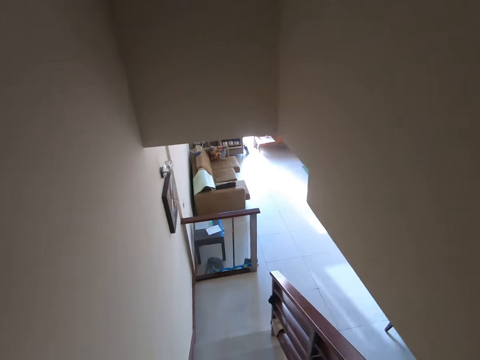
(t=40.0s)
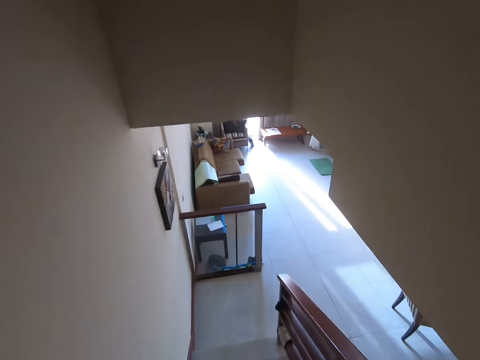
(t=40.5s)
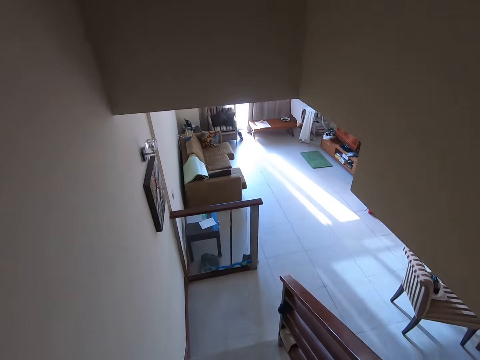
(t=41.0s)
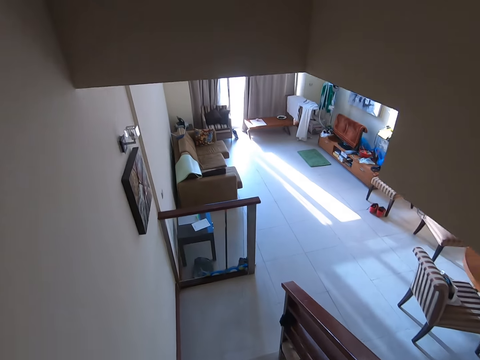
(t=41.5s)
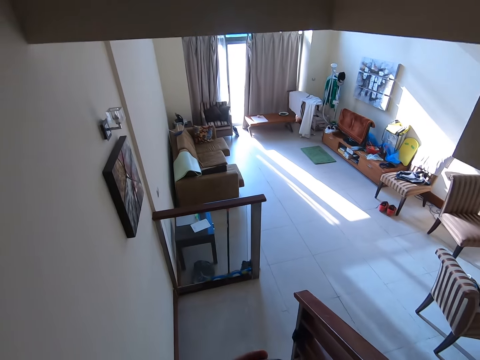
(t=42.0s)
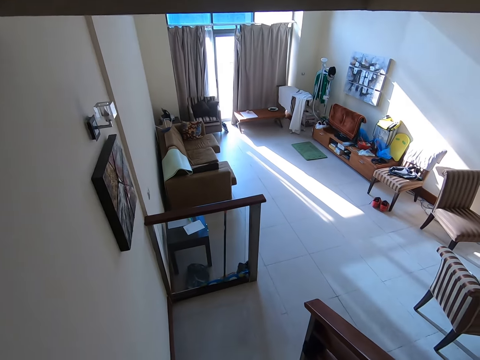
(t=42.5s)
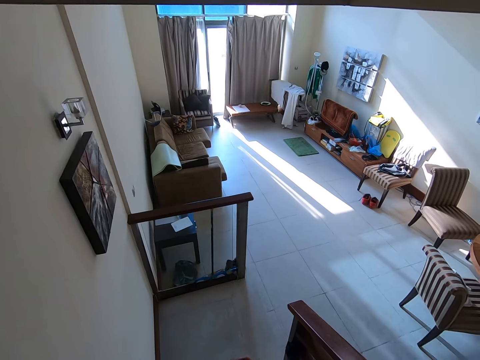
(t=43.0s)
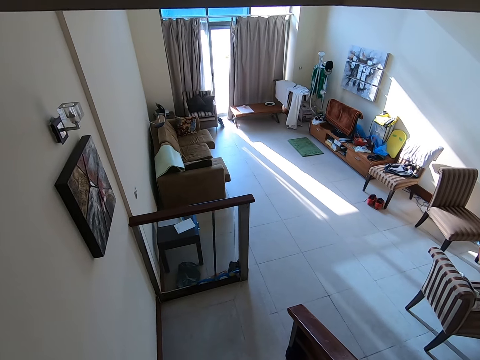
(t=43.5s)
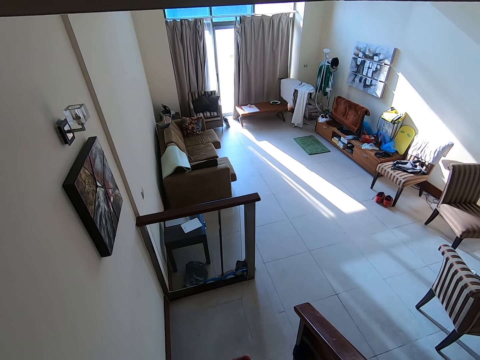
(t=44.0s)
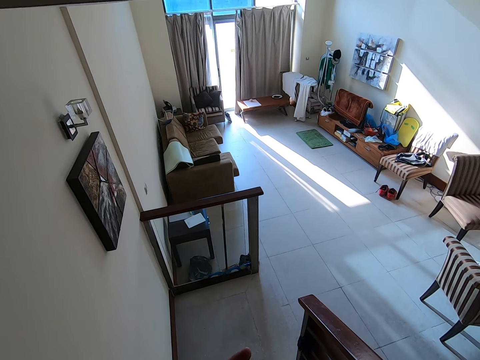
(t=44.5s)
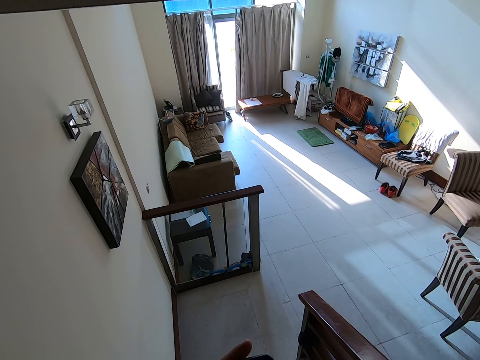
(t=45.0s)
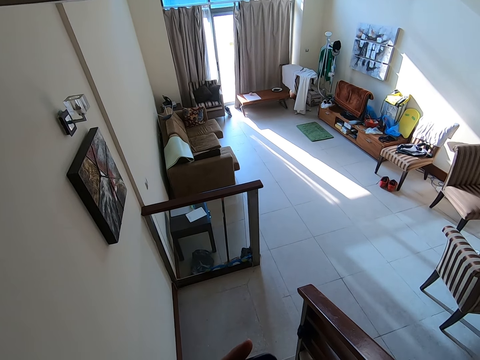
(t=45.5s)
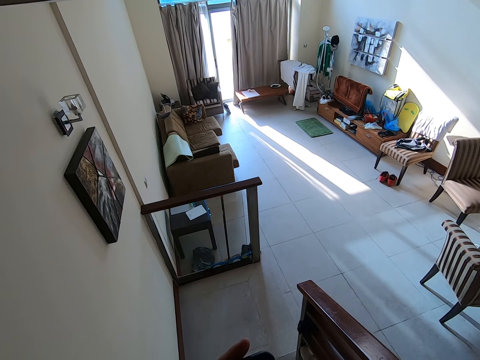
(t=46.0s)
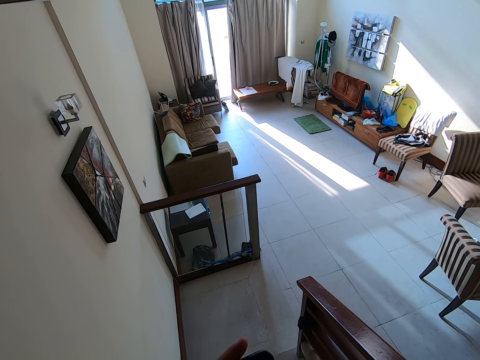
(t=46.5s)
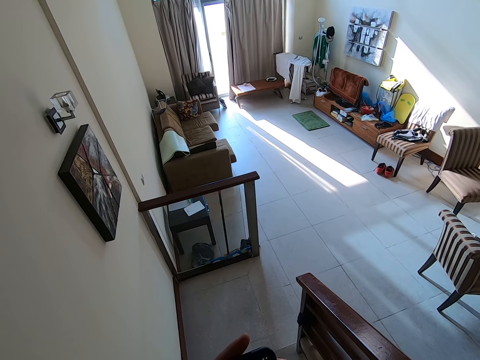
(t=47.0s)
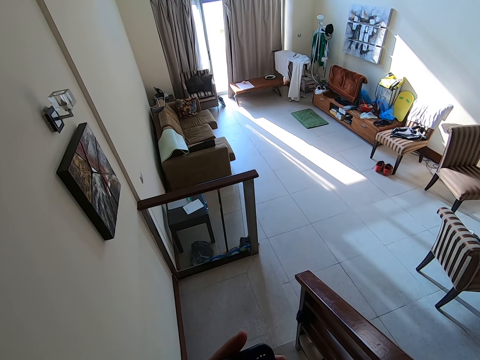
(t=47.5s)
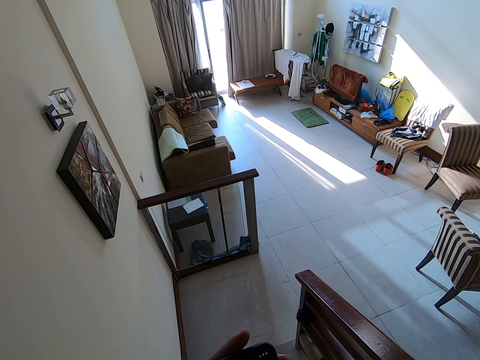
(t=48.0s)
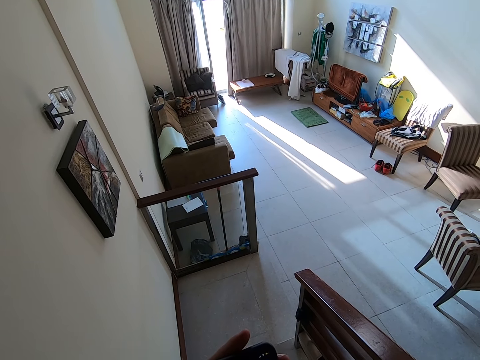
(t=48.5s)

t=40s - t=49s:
The camera wearer uses the phone.

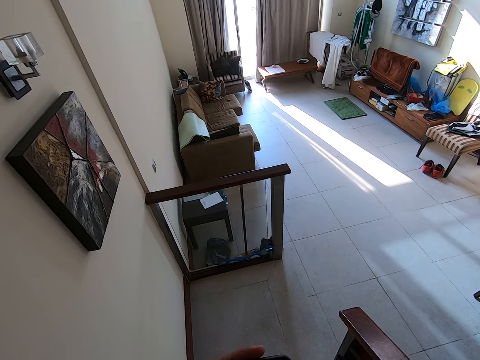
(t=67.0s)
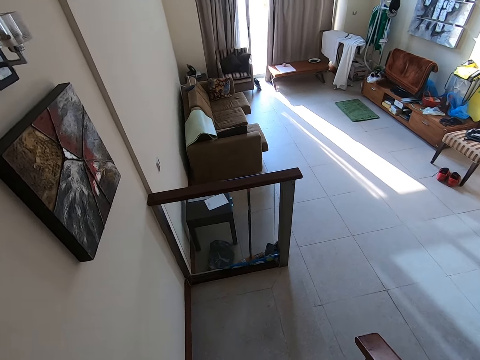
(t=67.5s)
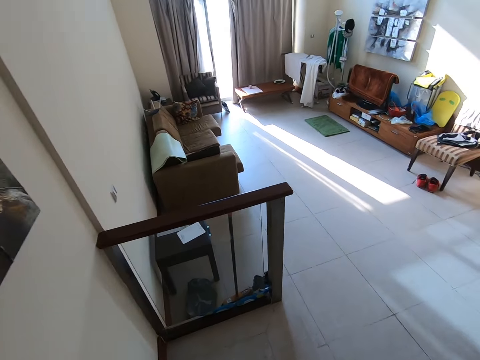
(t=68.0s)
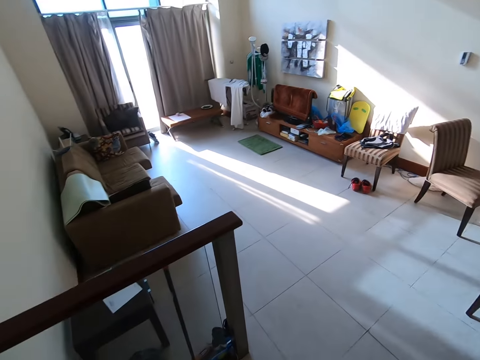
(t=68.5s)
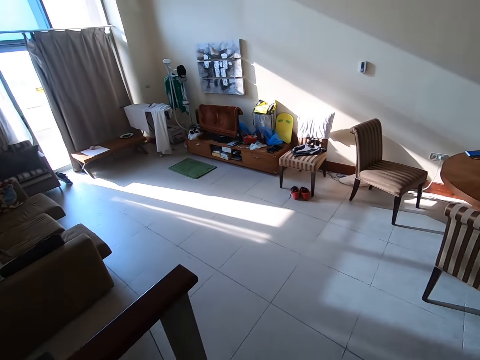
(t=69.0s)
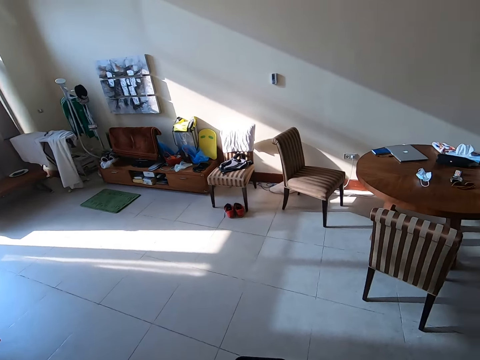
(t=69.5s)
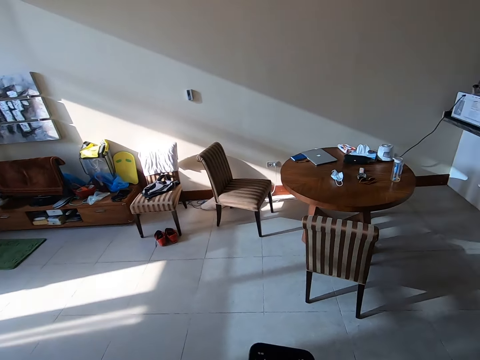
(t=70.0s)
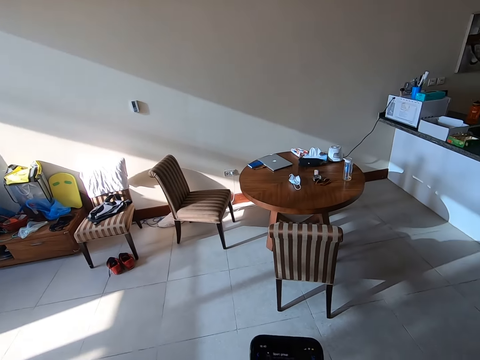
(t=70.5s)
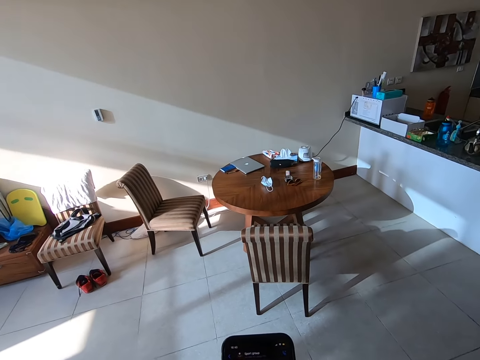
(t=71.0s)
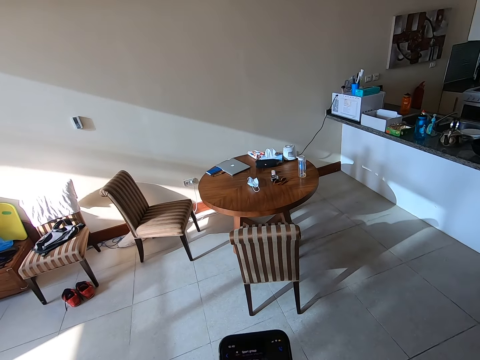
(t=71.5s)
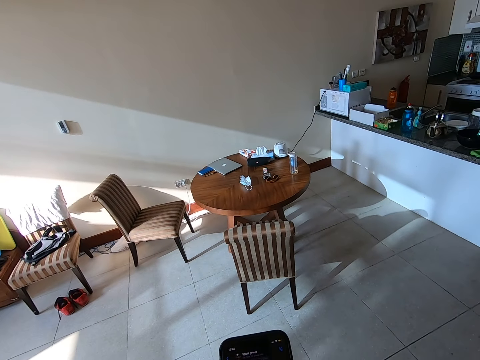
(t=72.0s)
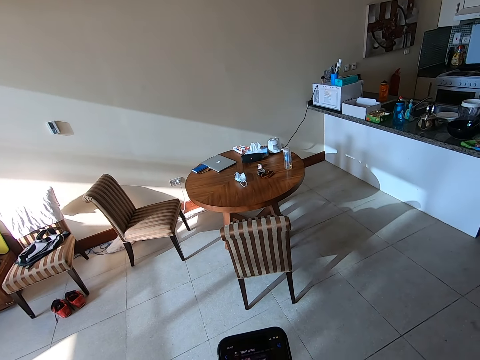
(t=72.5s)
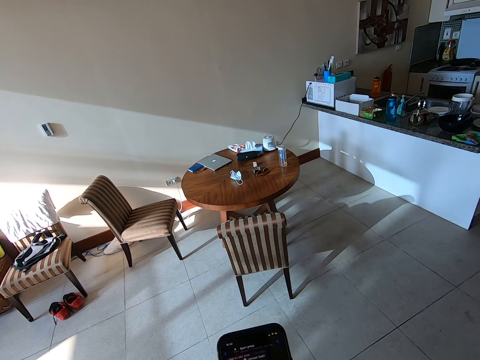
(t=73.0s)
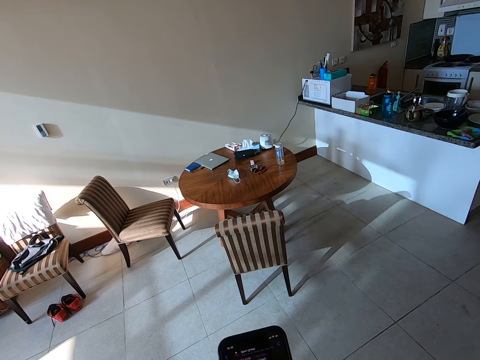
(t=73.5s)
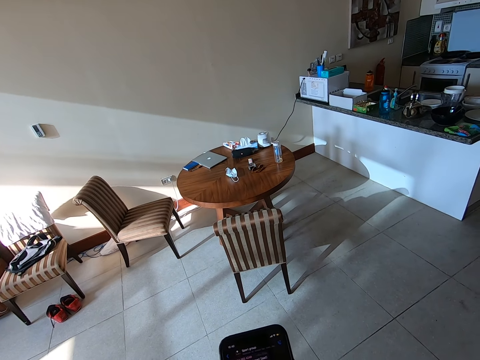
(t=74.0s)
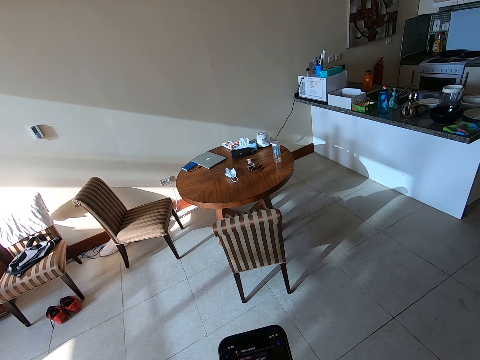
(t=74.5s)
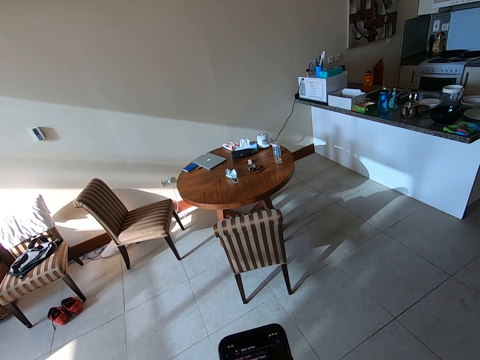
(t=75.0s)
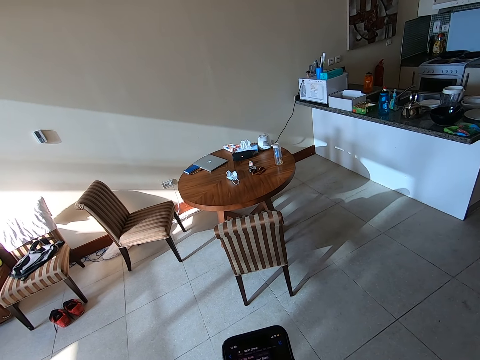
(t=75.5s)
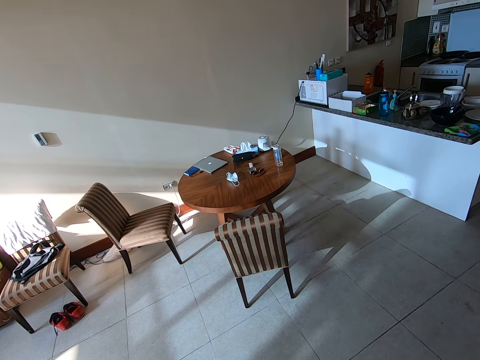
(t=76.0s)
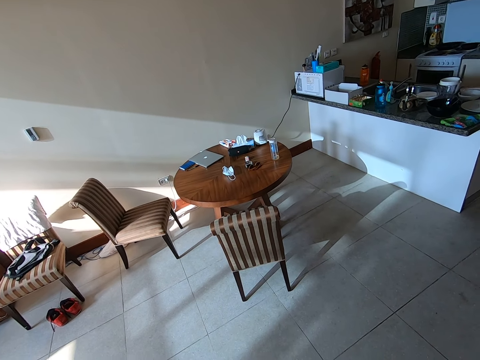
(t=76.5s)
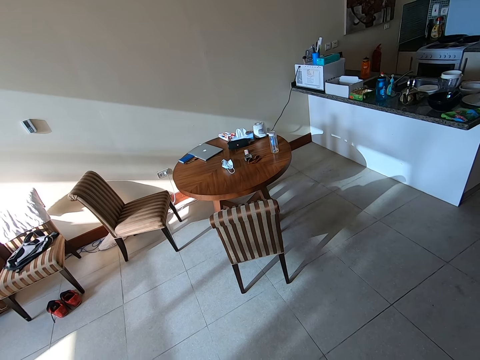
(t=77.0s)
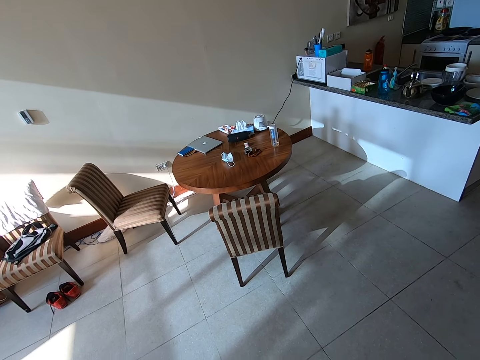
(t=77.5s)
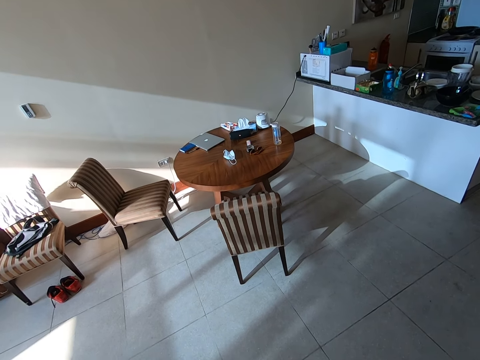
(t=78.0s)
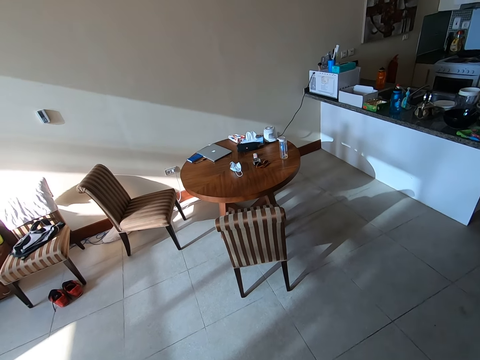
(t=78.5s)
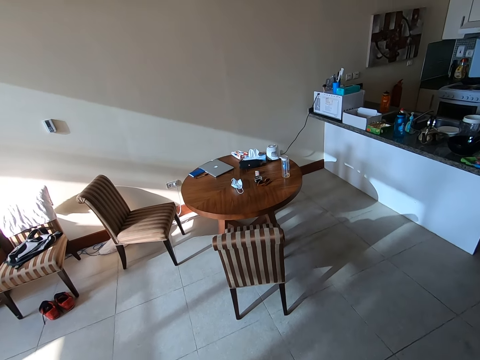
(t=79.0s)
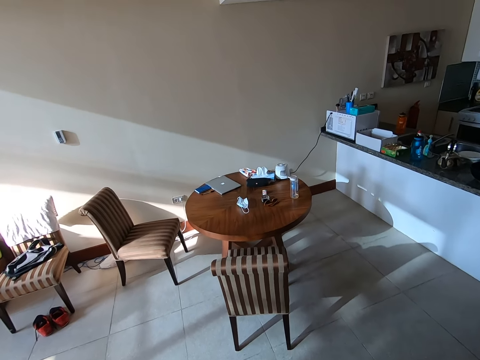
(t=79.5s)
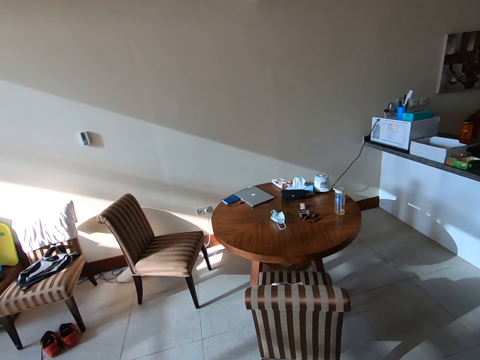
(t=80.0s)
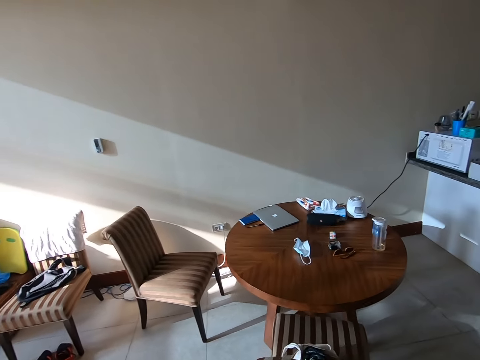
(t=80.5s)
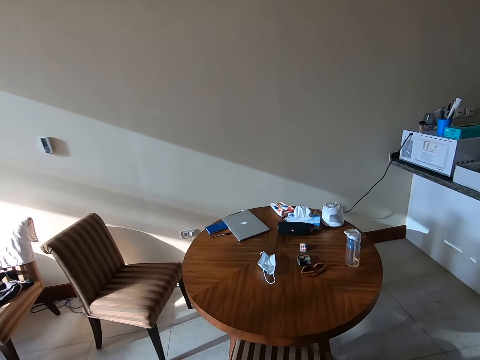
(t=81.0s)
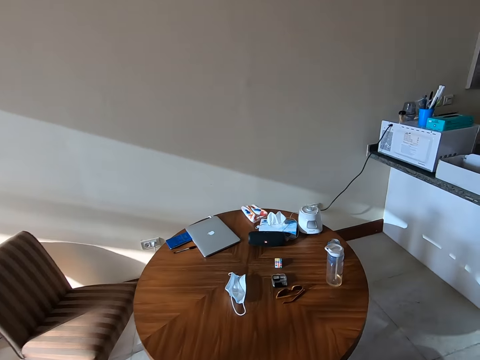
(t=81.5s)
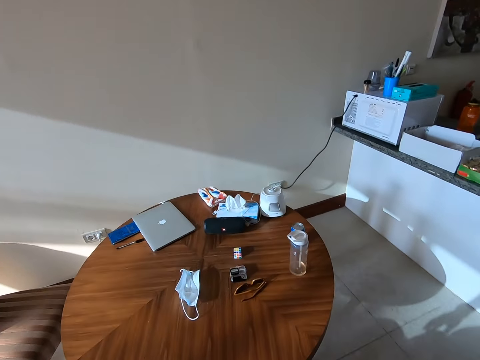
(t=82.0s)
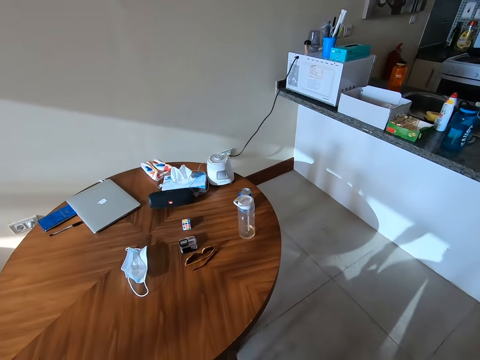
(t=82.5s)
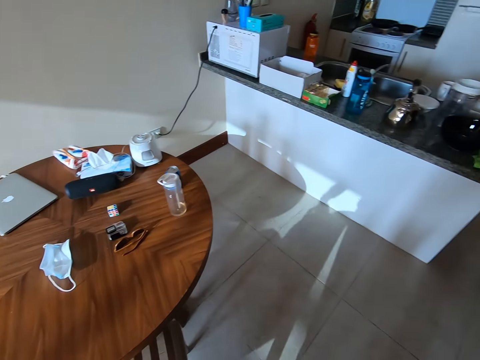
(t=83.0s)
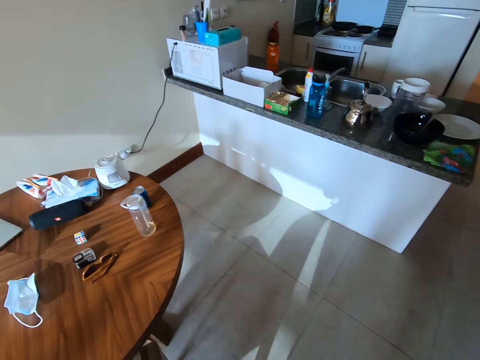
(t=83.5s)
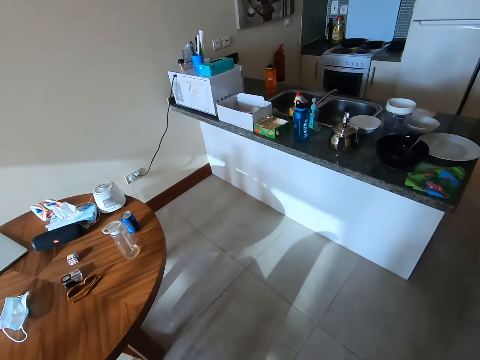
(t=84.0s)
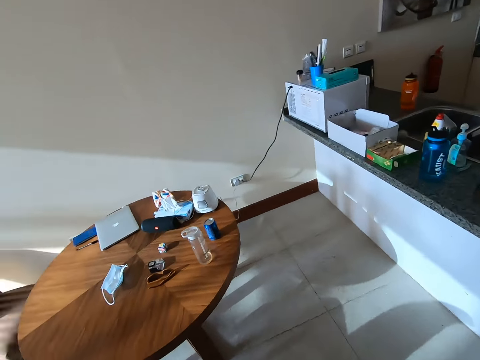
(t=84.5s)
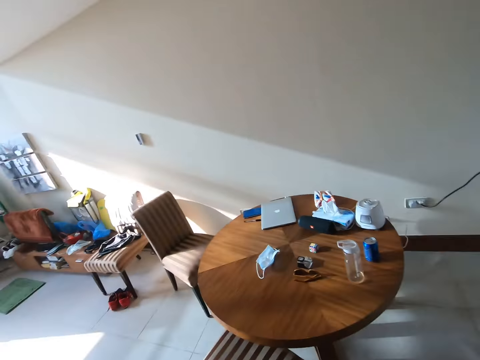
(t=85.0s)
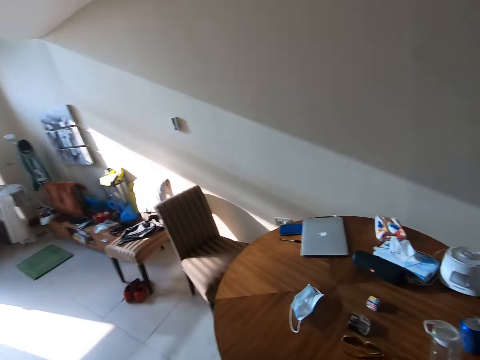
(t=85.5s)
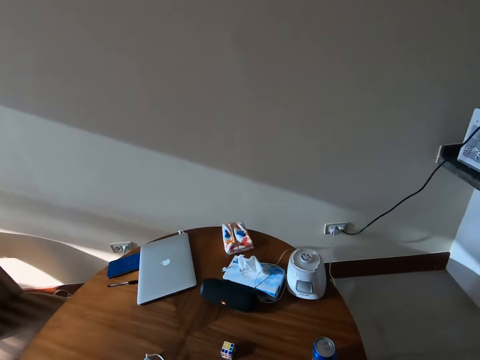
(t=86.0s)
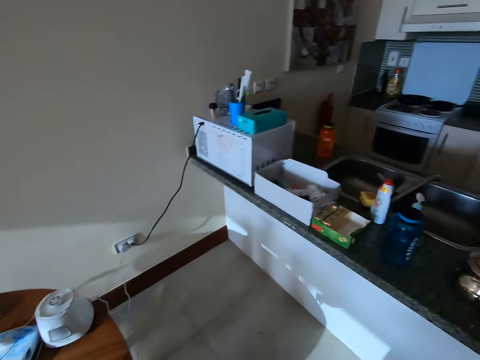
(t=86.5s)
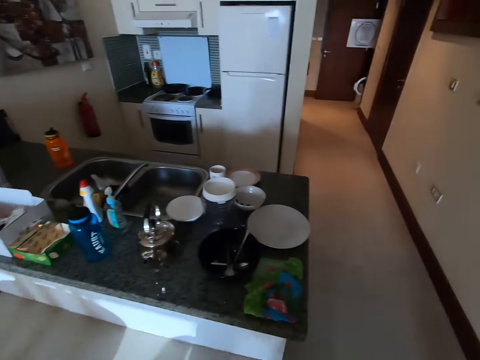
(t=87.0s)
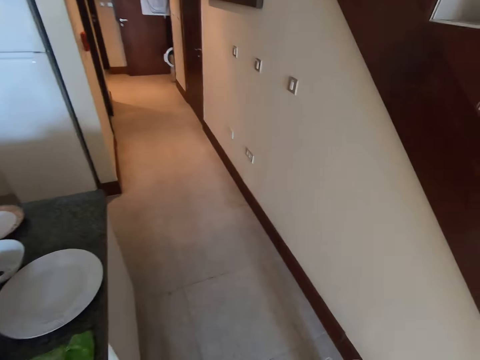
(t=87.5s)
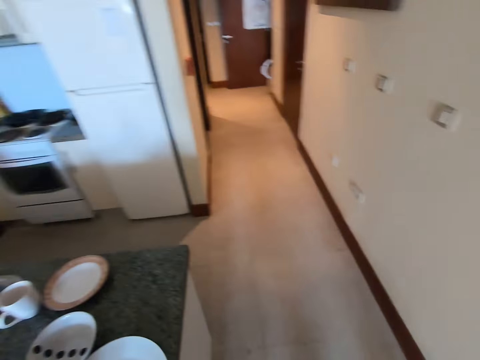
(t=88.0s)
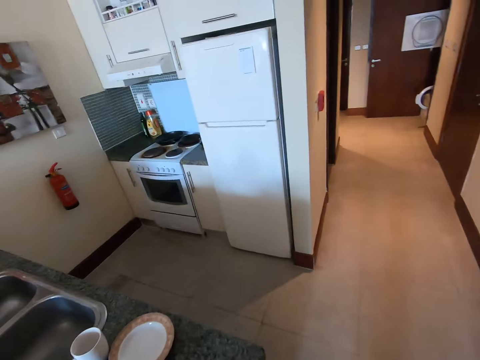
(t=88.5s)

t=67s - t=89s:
The camera wearer walks down the stairs. They walk on the floor. They walk around the house.
